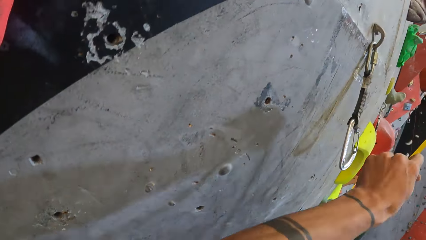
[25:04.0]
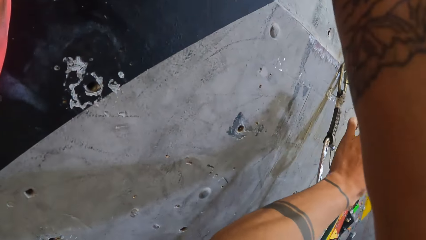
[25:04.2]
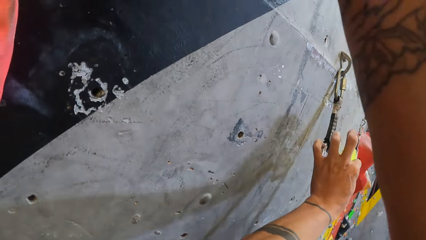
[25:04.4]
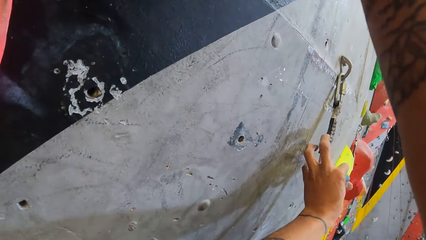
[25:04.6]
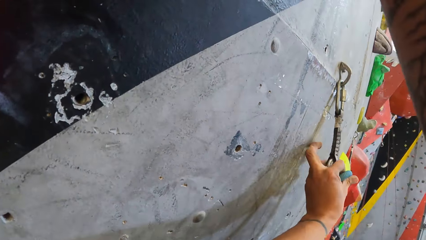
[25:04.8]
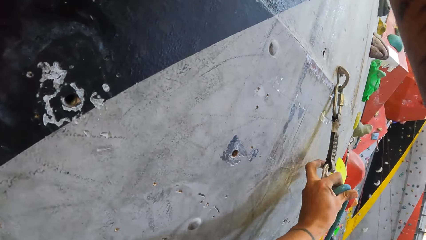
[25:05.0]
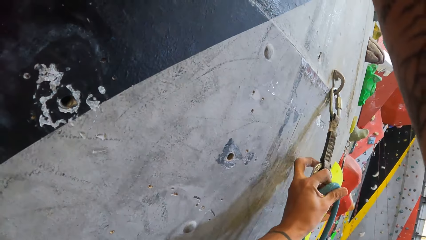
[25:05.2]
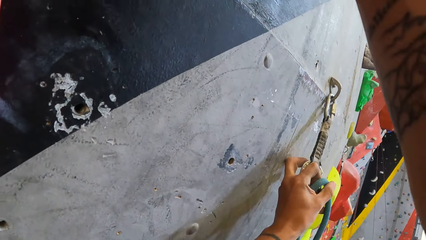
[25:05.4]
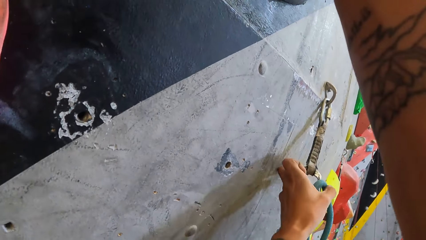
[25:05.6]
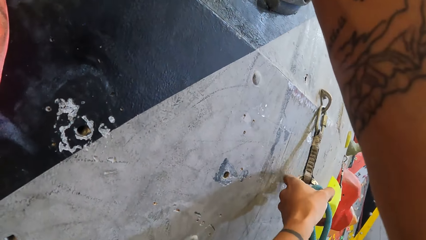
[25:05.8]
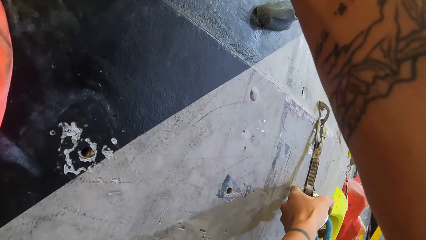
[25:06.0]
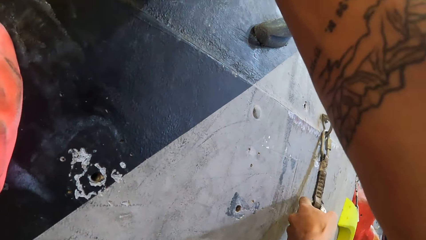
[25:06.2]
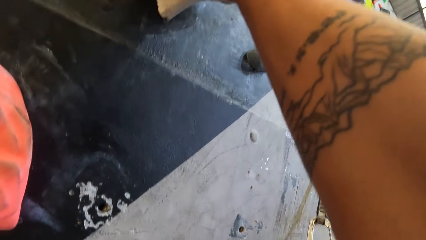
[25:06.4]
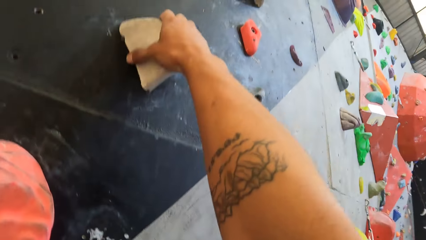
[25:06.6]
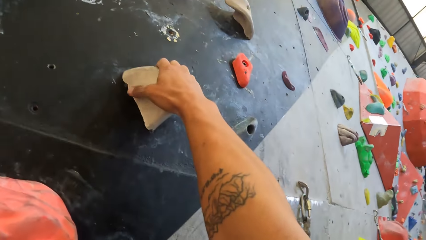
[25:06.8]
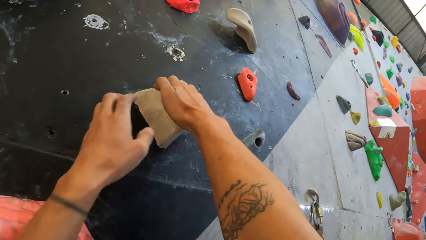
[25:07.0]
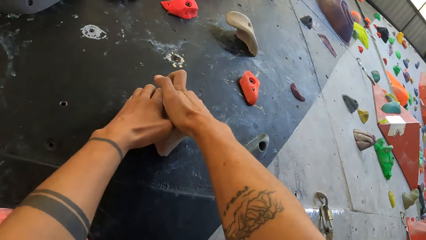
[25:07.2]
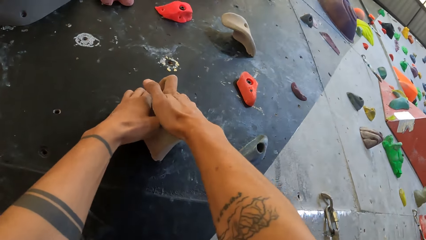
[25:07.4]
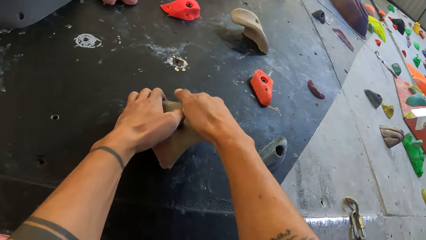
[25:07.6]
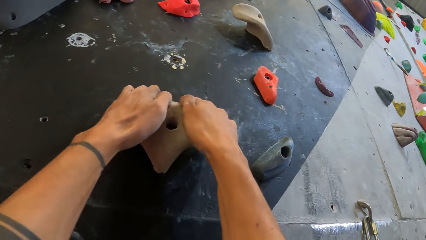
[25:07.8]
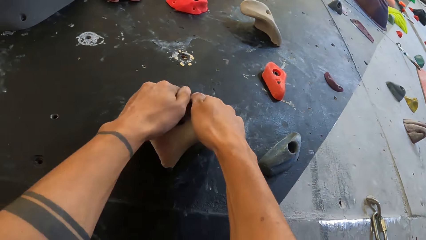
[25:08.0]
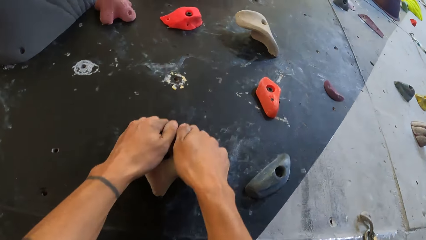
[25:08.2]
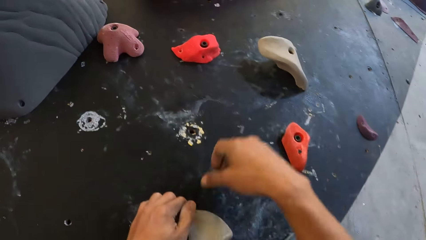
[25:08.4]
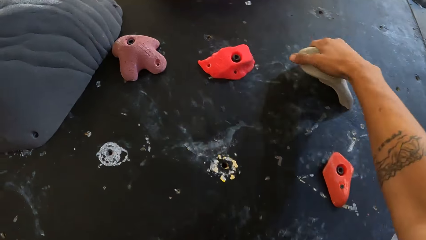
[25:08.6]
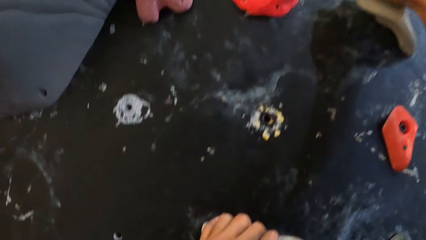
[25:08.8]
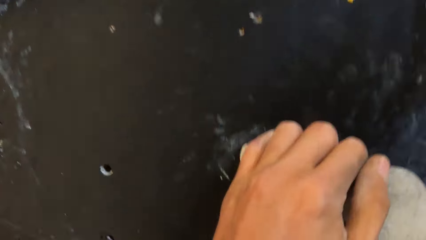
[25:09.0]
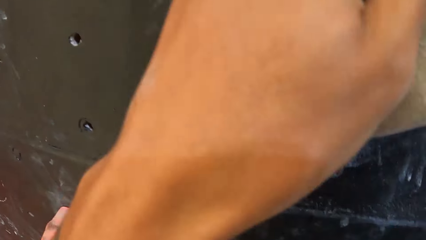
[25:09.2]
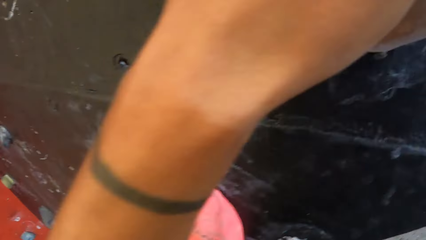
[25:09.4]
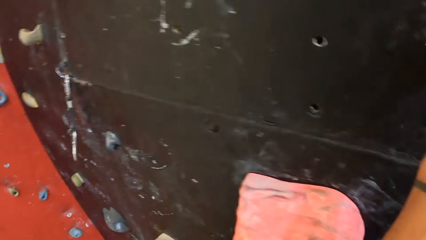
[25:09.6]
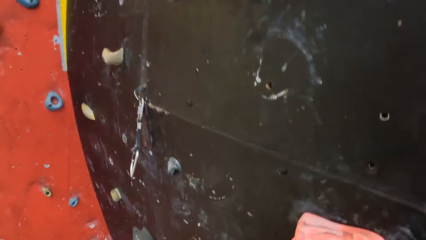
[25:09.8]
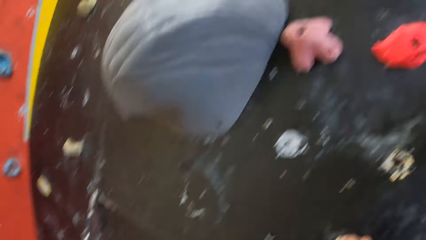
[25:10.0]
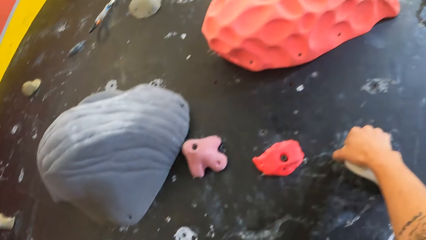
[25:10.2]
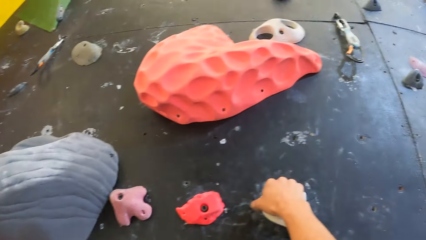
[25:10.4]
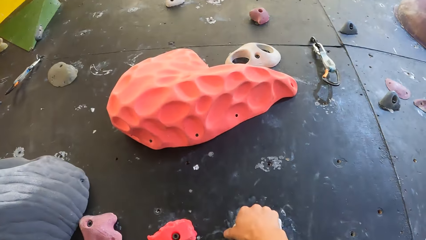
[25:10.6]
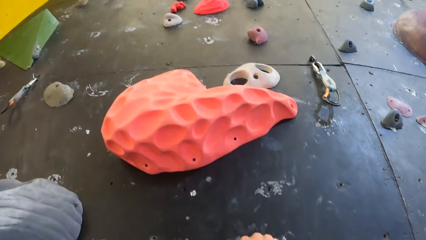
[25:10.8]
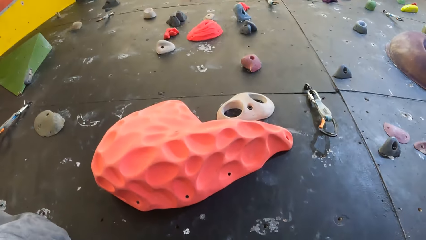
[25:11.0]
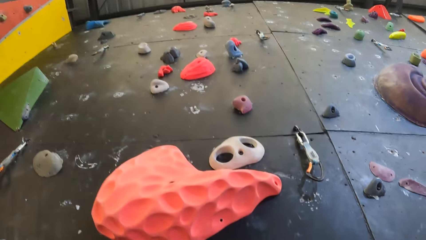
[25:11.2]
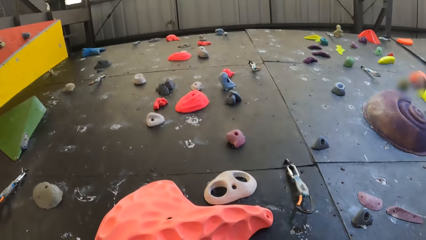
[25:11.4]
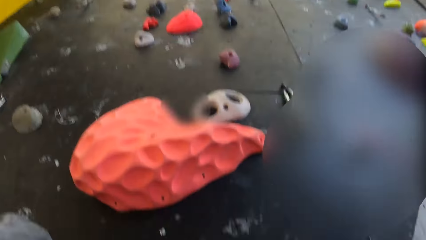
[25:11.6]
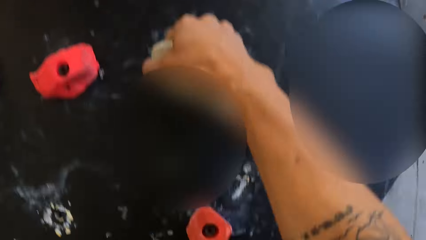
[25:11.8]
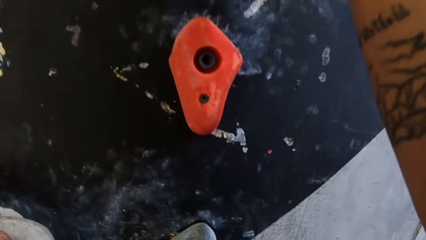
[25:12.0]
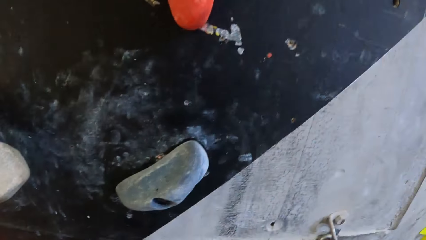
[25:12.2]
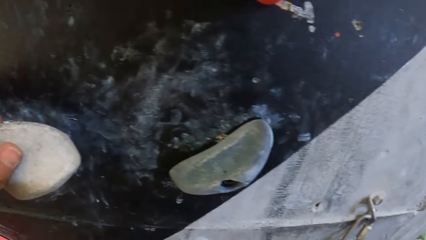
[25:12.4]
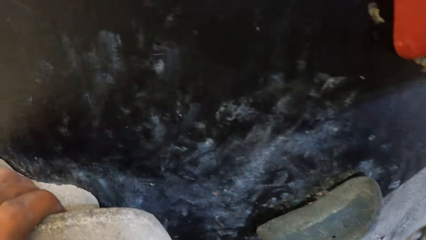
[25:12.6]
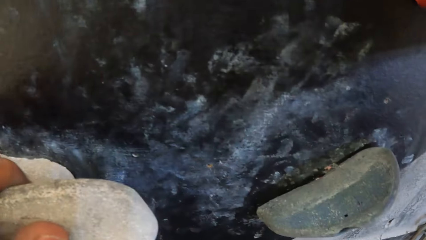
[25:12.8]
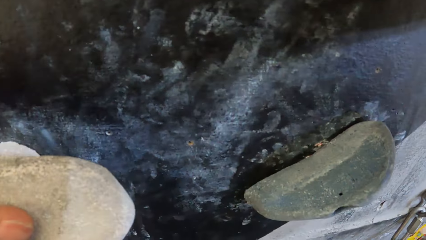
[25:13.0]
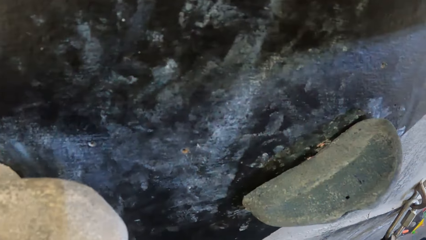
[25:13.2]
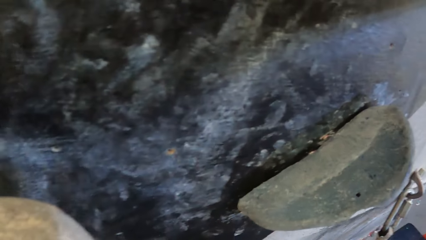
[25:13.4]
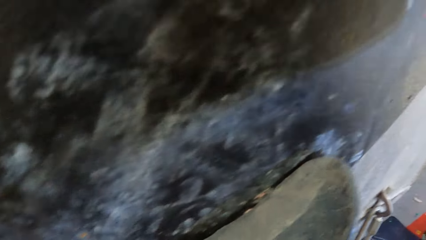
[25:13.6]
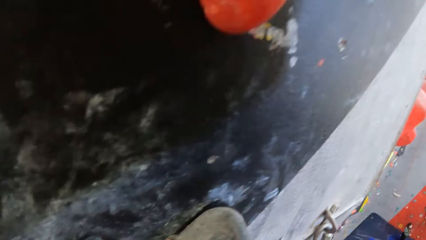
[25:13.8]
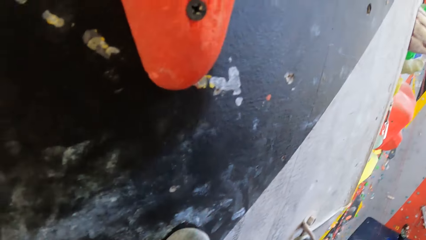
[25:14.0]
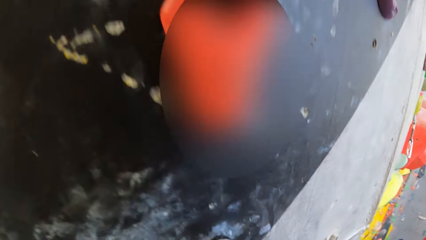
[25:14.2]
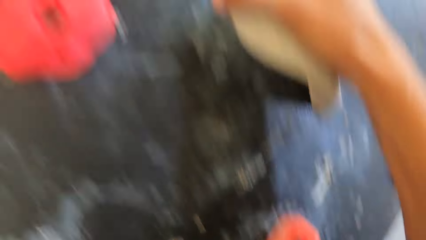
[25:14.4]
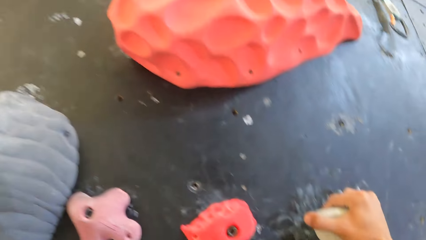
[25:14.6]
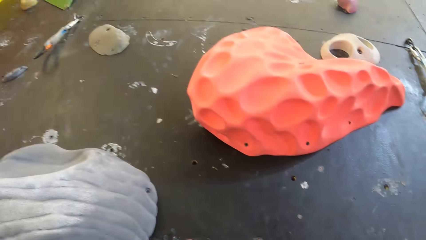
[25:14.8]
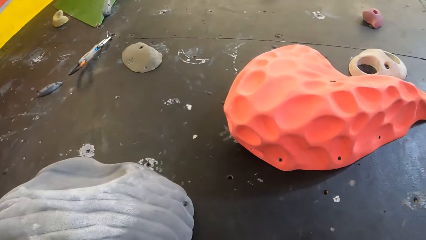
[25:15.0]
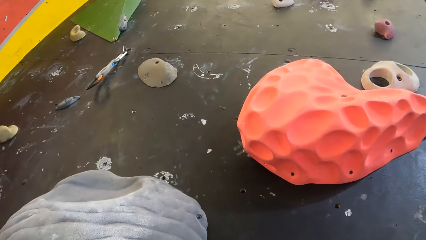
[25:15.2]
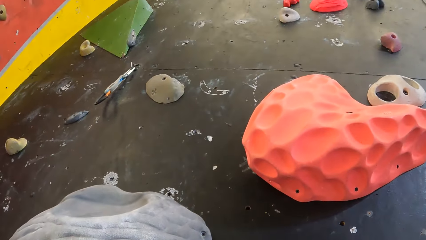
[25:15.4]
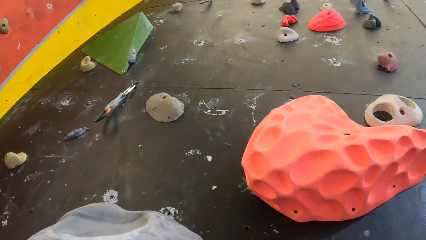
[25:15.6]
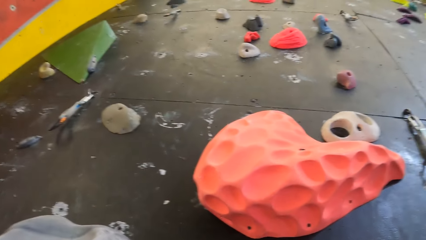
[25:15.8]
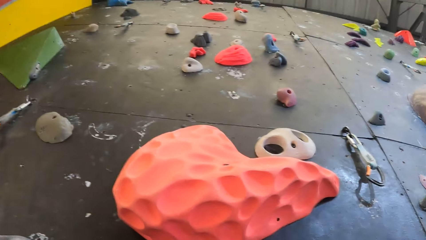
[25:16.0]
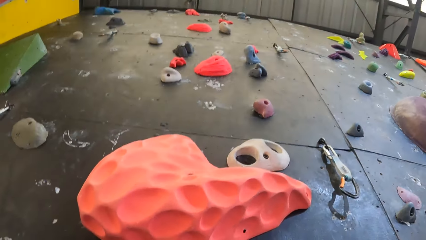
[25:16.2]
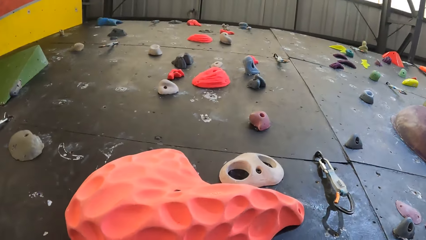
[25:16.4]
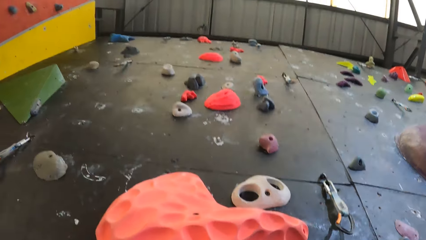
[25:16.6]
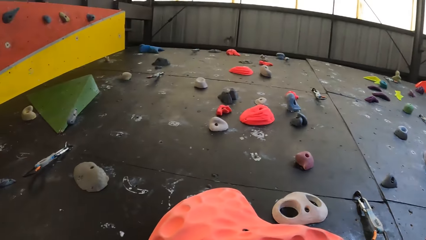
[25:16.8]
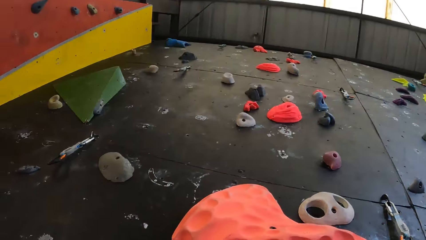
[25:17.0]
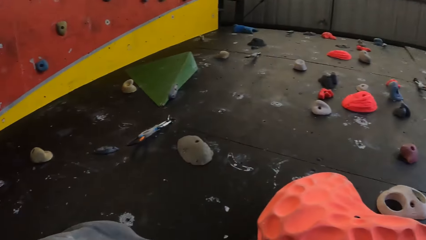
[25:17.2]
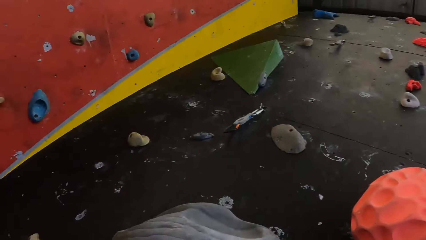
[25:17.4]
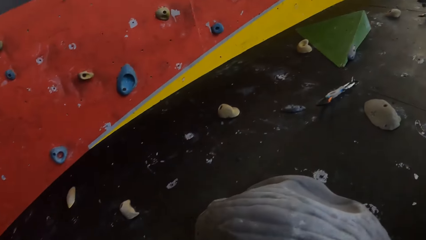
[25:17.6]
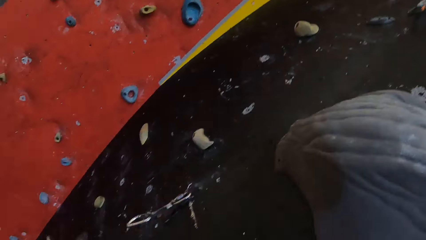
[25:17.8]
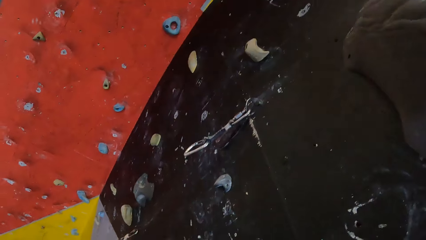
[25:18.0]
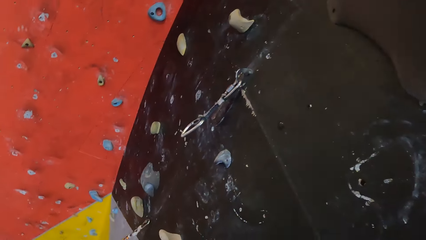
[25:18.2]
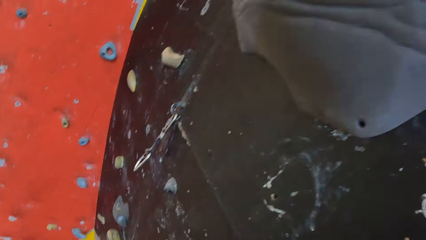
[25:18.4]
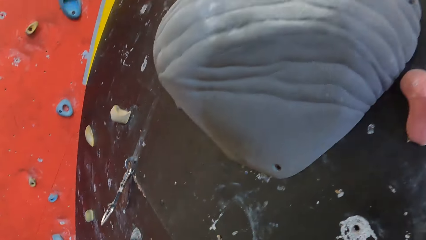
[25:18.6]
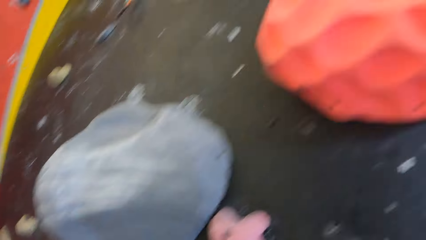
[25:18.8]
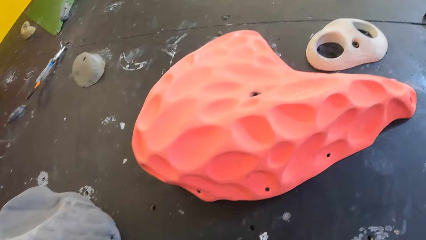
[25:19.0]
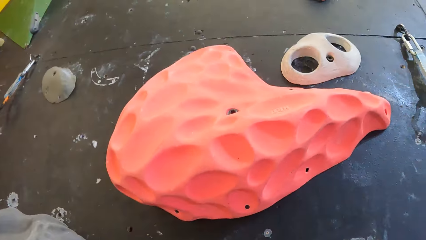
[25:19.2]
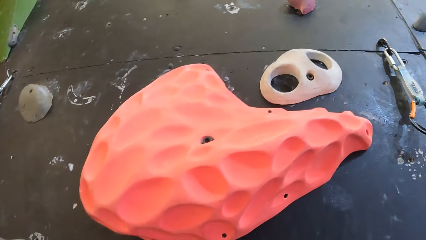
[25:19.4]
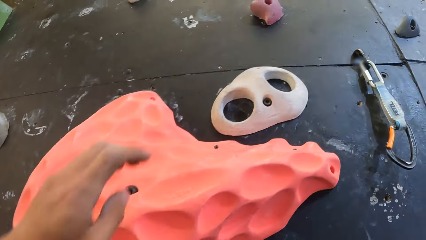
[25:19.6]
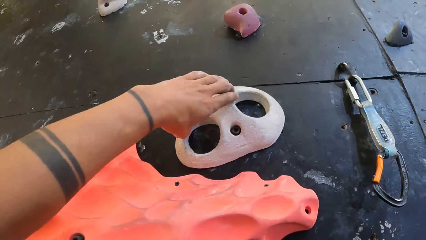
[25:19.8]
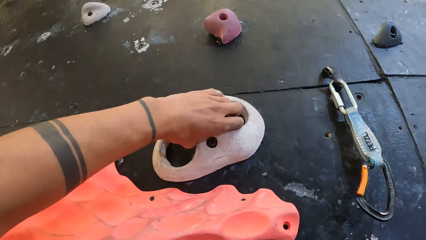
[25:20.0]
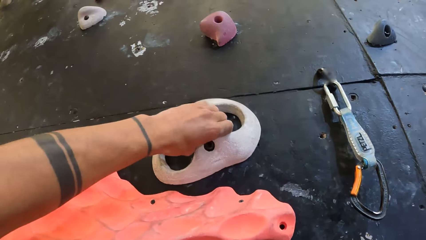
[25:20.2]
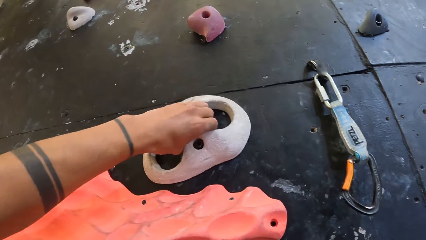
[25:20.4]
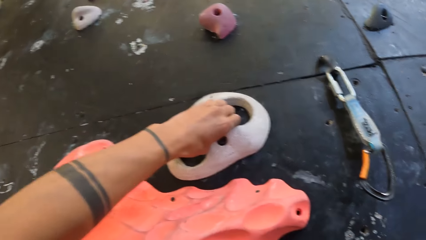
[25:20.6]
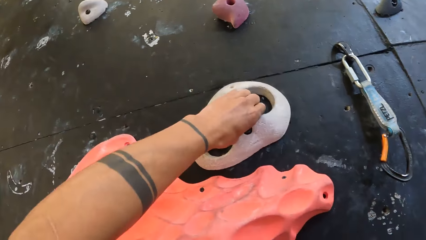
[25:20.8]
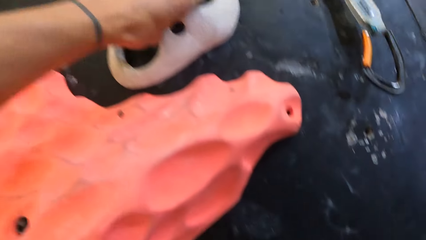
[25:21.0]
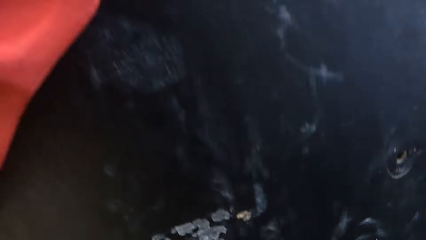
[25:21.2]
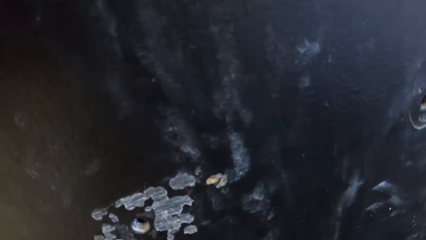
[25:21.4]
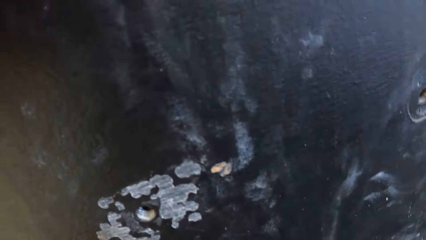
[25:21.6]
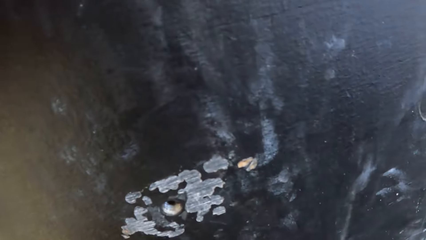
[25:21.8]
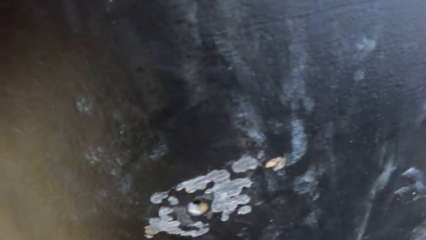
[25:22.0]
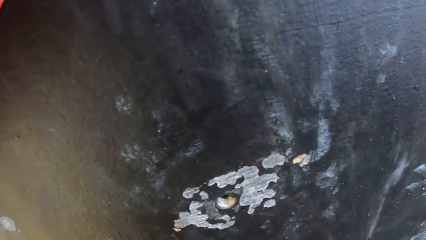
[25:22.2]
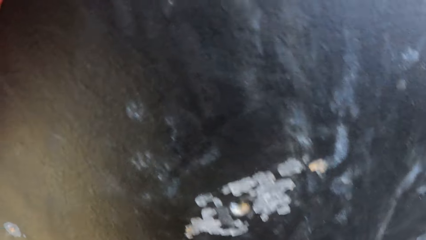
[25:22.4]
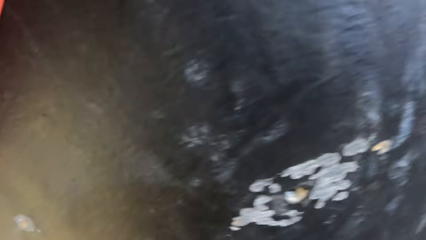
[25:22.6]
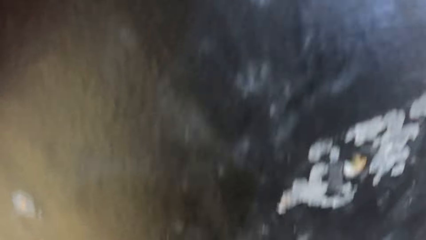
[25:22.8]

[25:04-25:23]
The camera wearer puts the climbing rope on the quickdraw. They hold a climbing hold with both hands. They climb the climbing wall. They hold a climbing hold with the right hand. They hold a climbing hold with the left hand.
